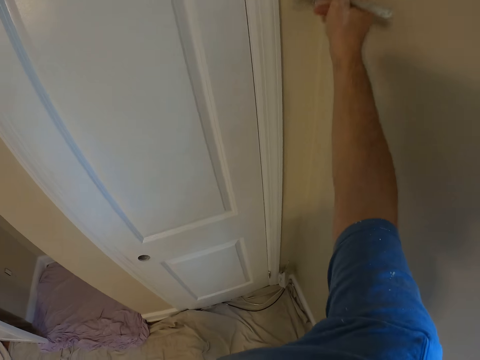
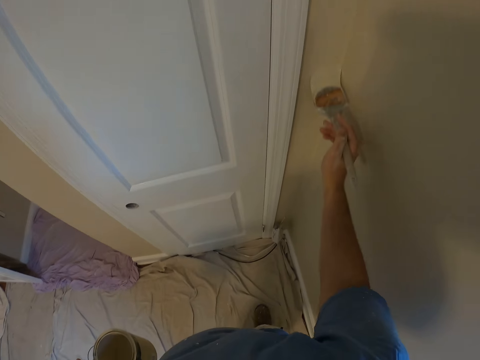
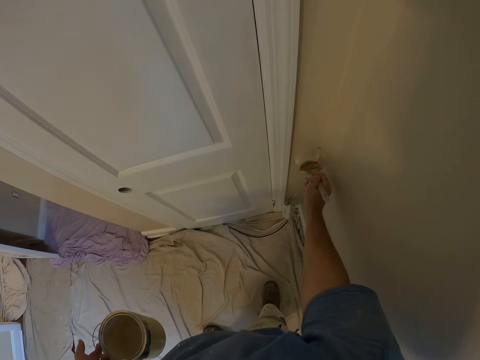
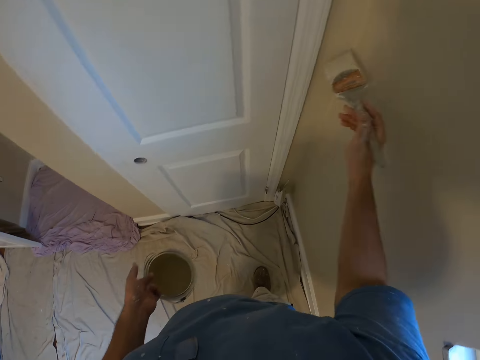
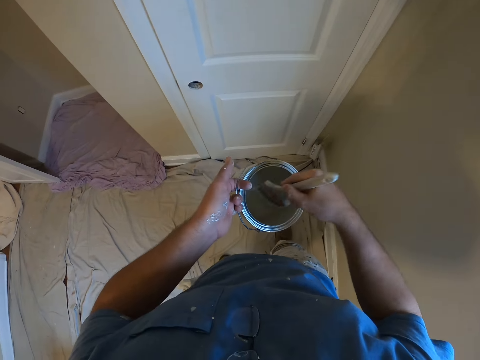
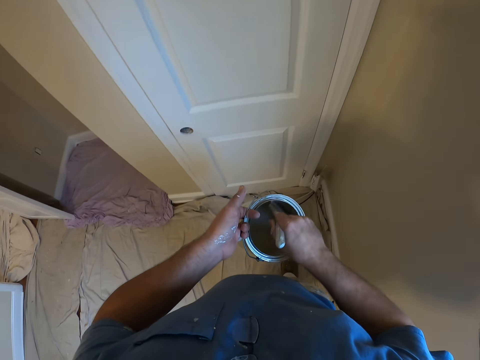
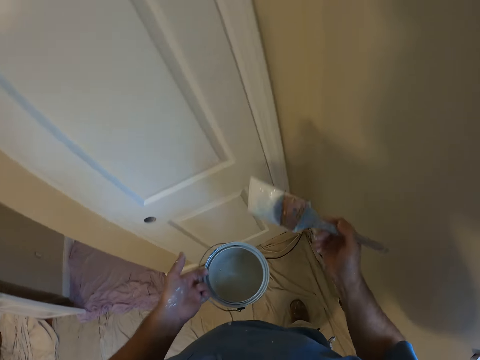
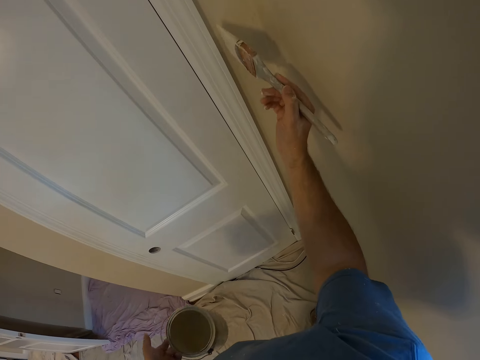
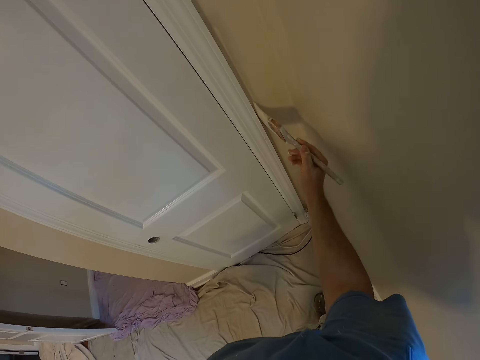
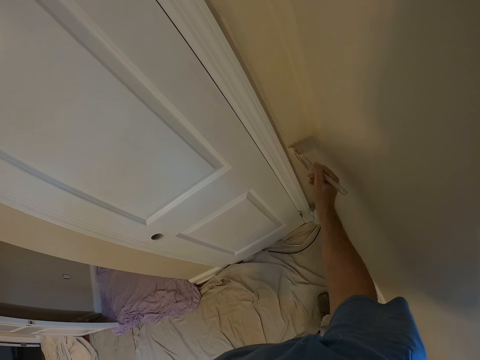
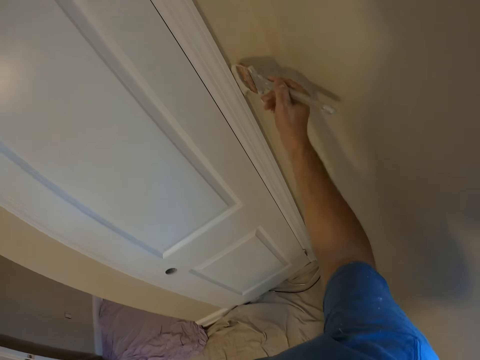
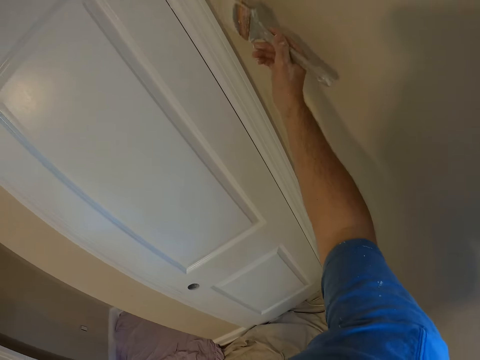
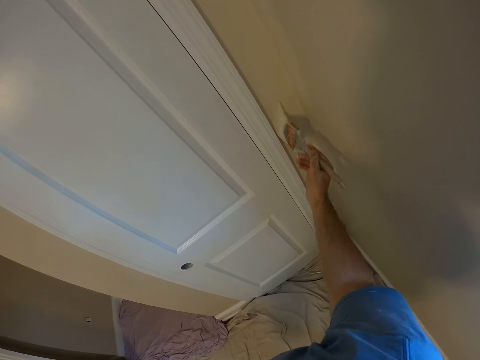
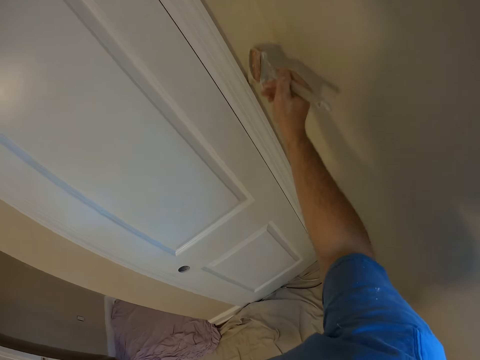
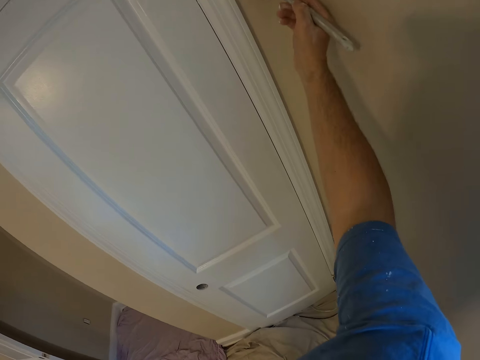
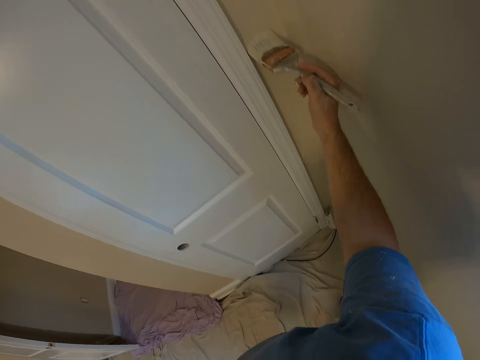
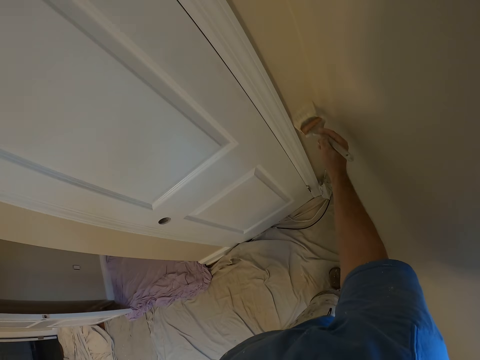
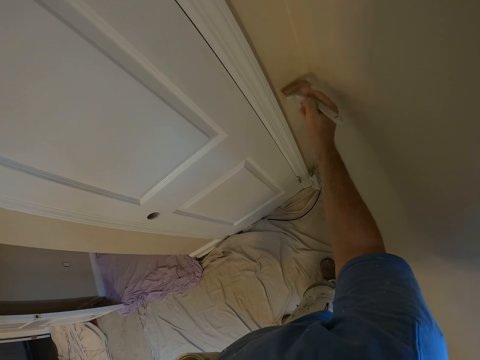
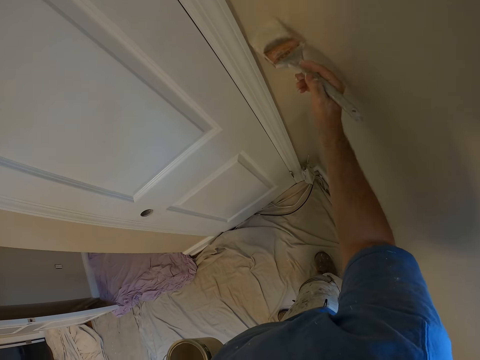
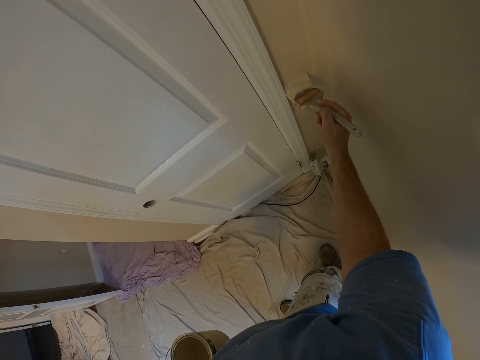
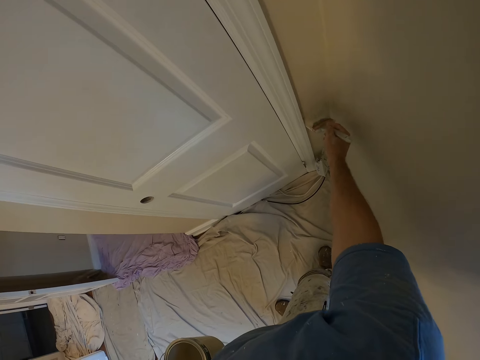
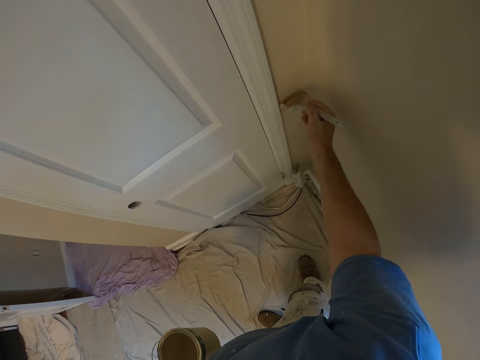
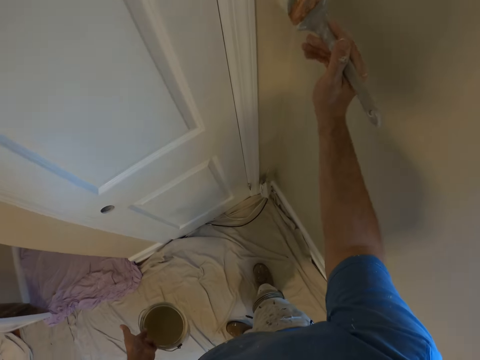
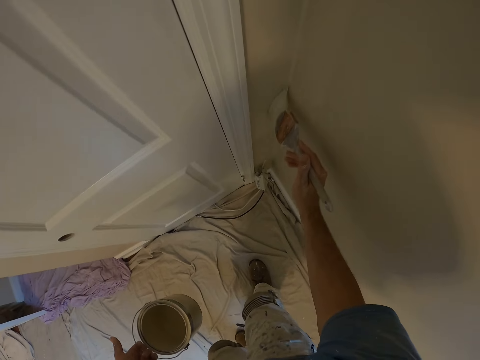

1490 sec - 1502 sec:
The camera wearer dips the paint brush into the paint bucket. They paint the wall around the door with the paint brush.

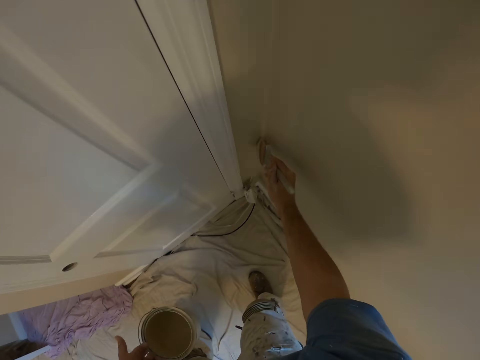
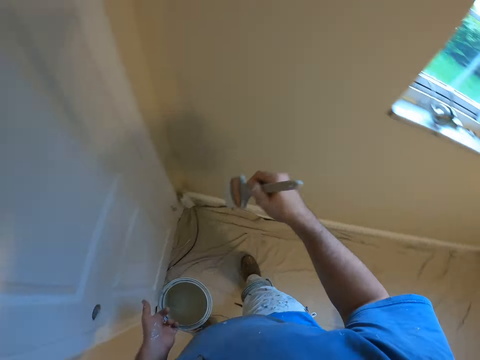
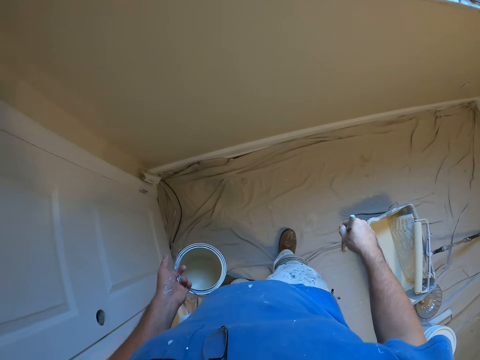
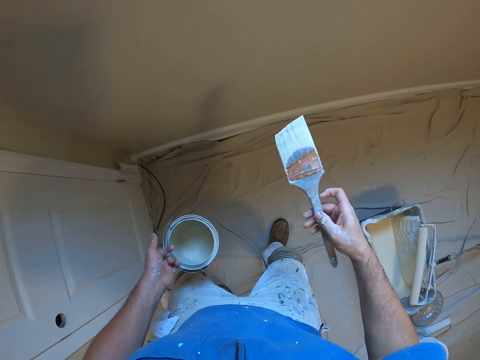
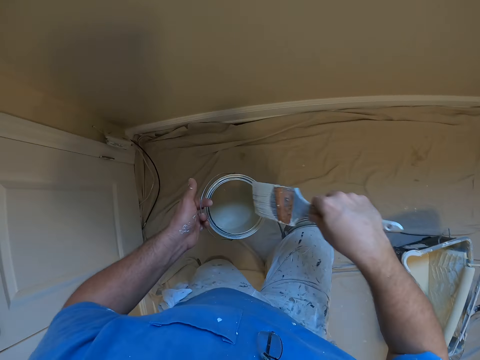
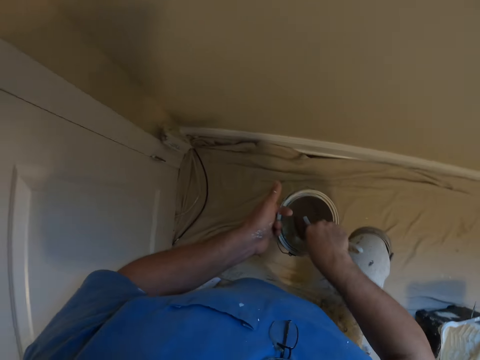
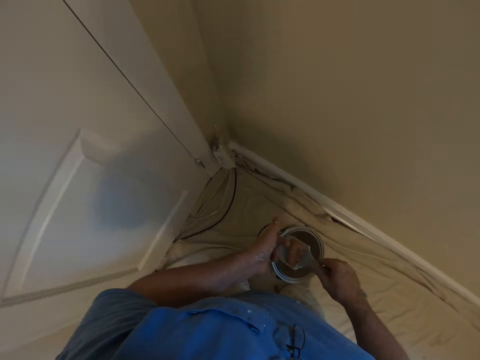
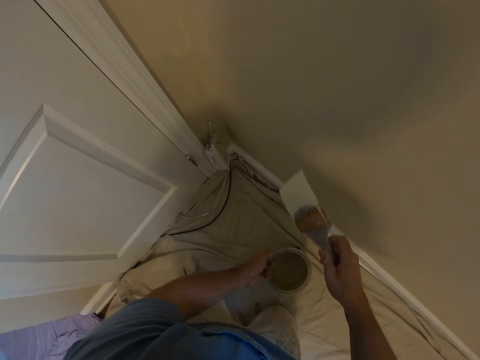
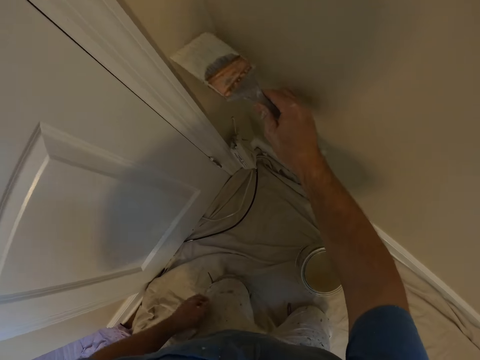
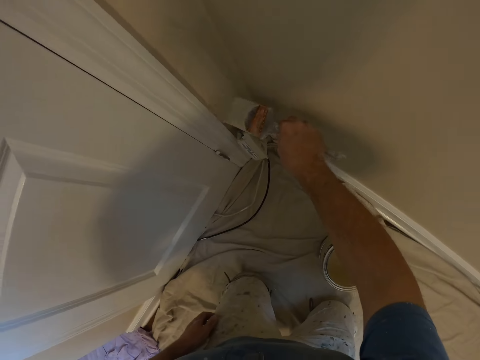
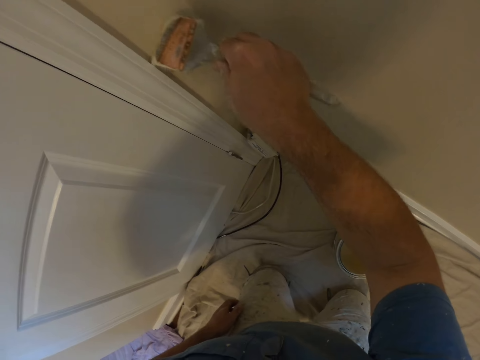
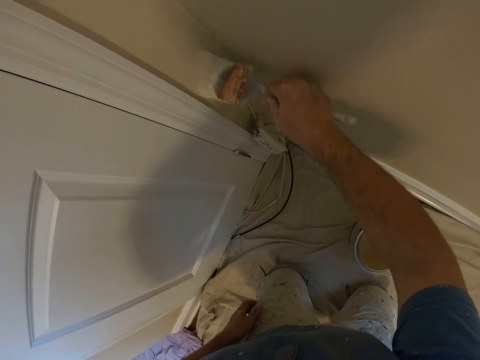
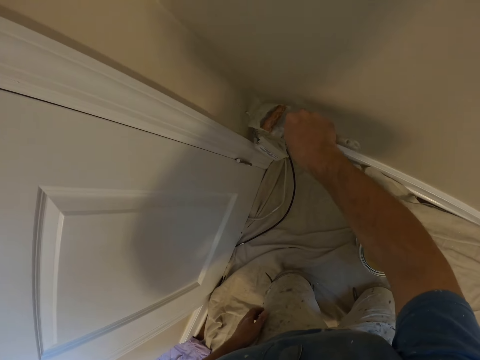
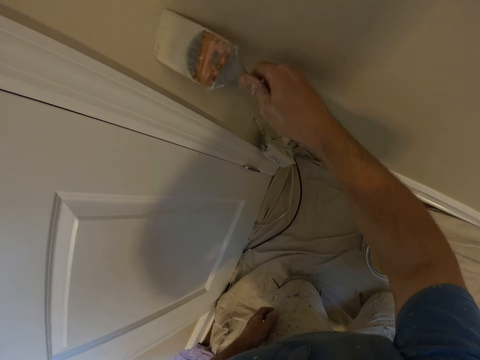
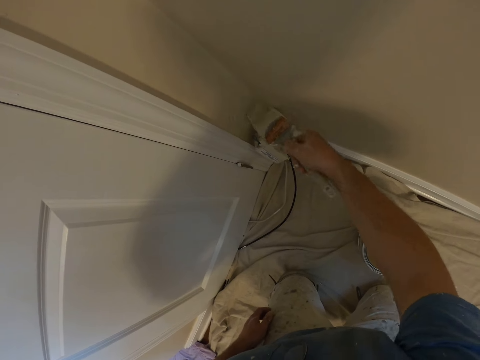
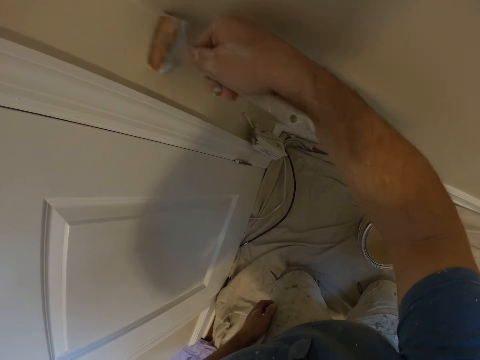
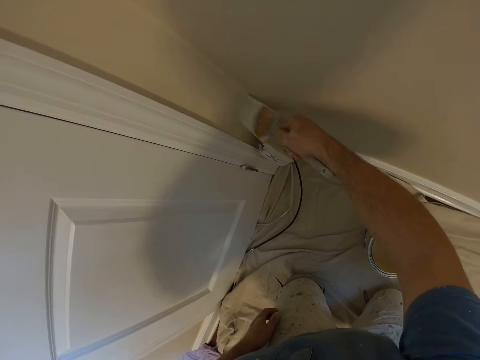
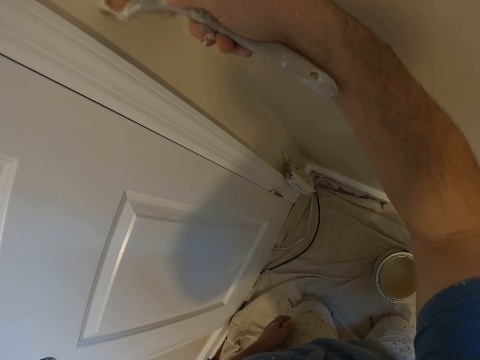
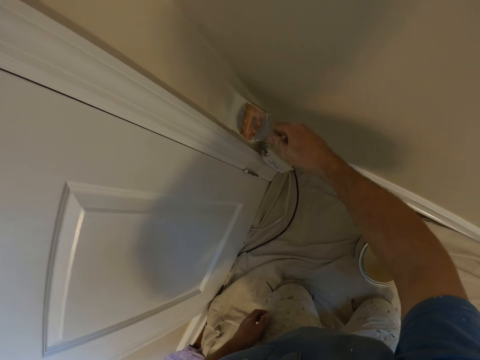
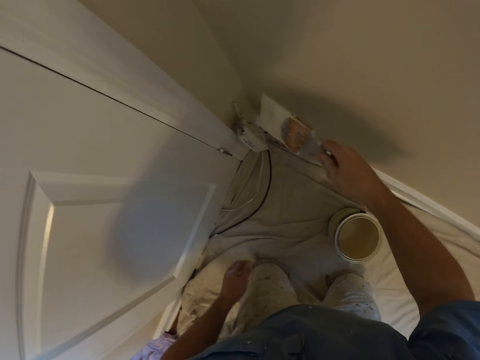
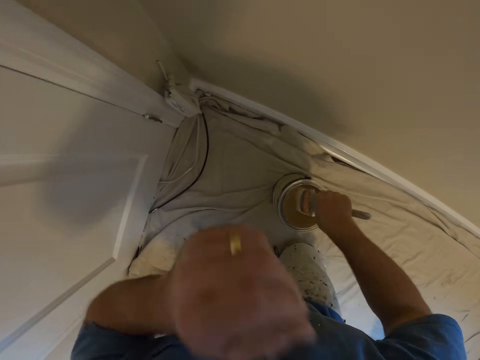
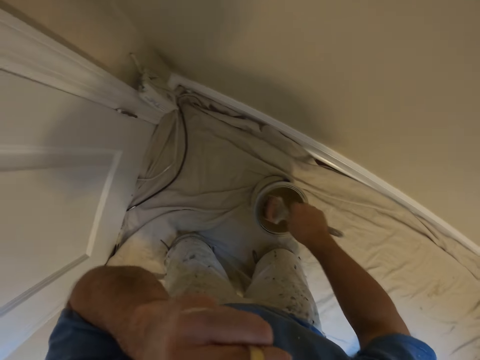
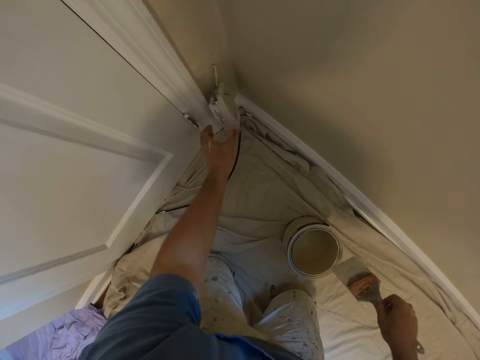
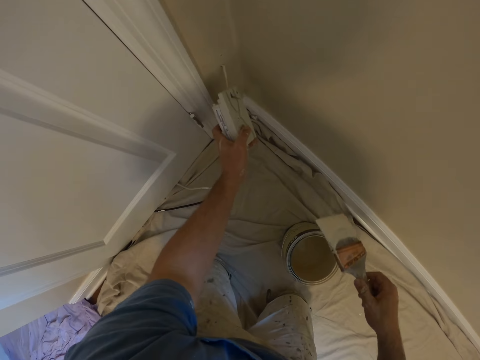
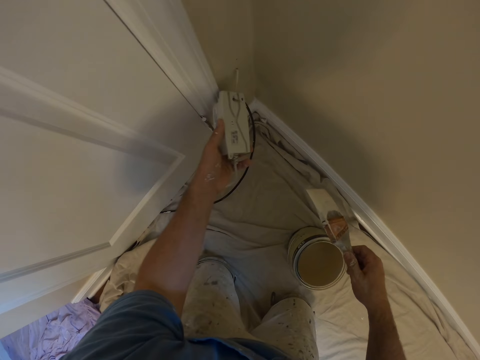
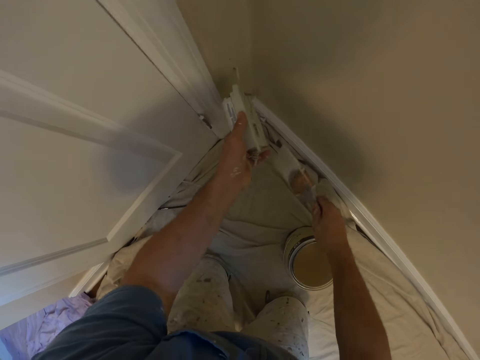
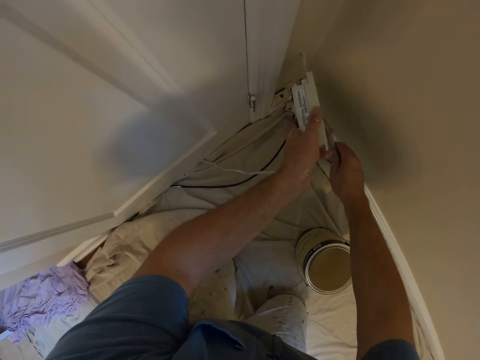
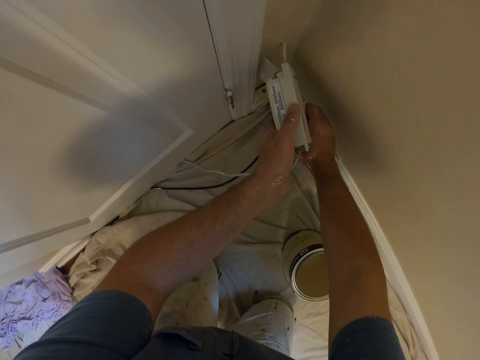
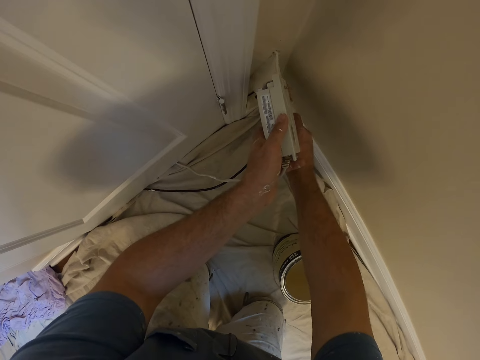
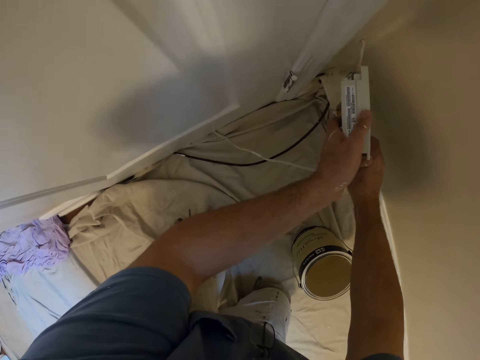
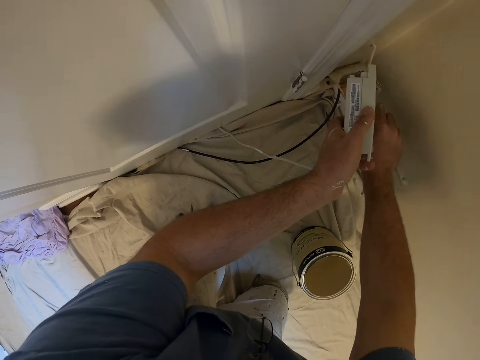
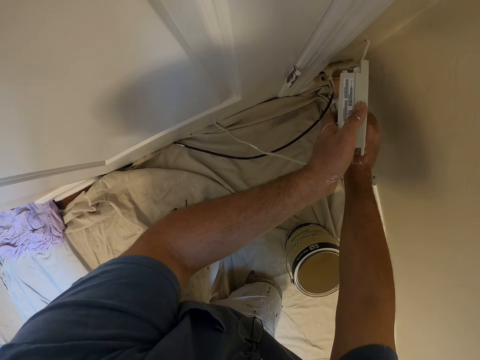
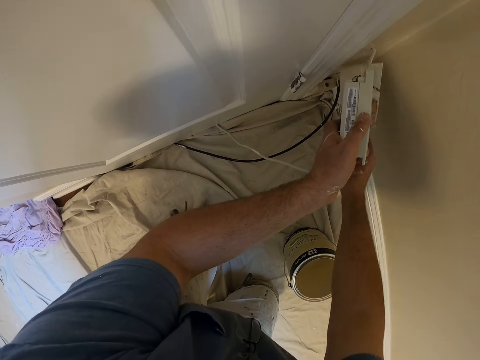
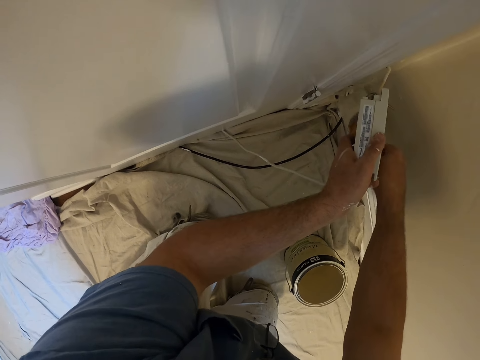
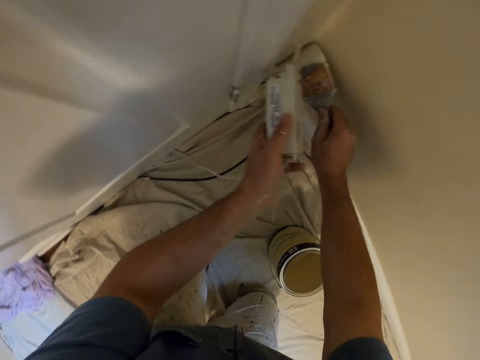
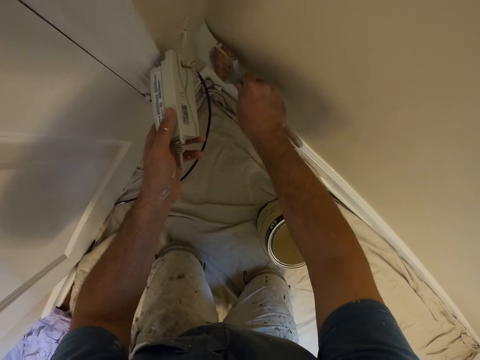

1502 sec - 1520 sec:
The camera wearer kneels down on the floor. He dips the paint brush into the paint bucket. He places the paint bucket in his left hand on the floor. He paints the wall around the door with the paint brush. He dips the paint brush into the paint bucket. He touches his face with his left hand. He removes his hand. He picks up a circuit from the corner of the room with his left hand. He paints the wall around the door with the paint brush.
